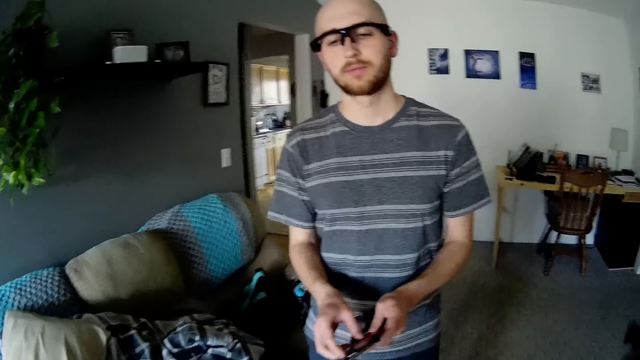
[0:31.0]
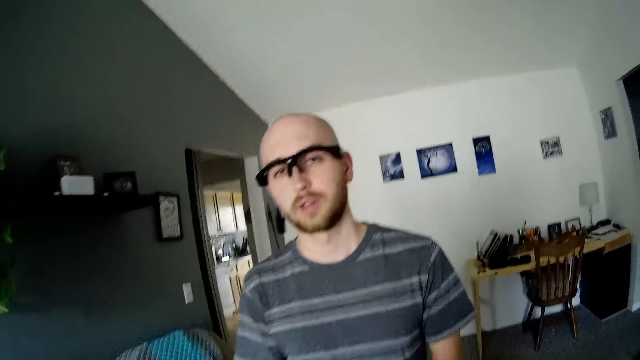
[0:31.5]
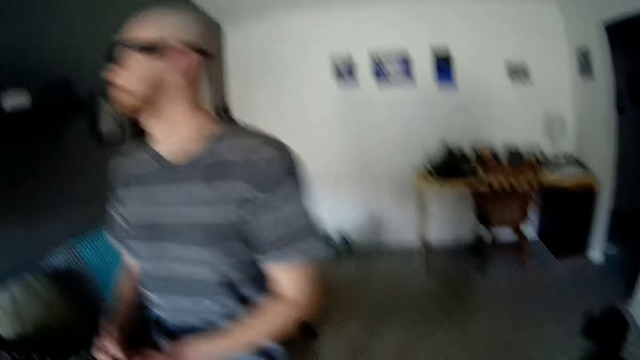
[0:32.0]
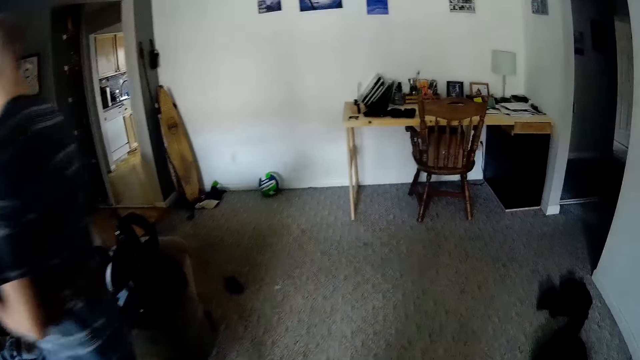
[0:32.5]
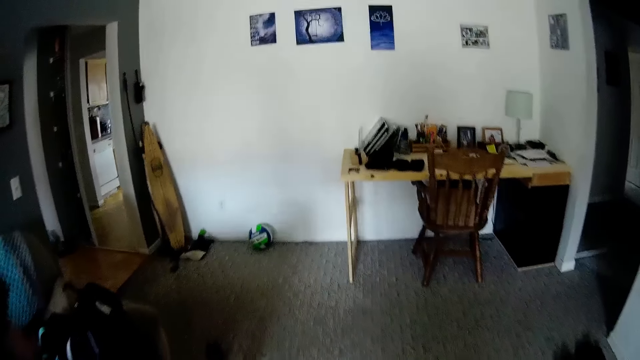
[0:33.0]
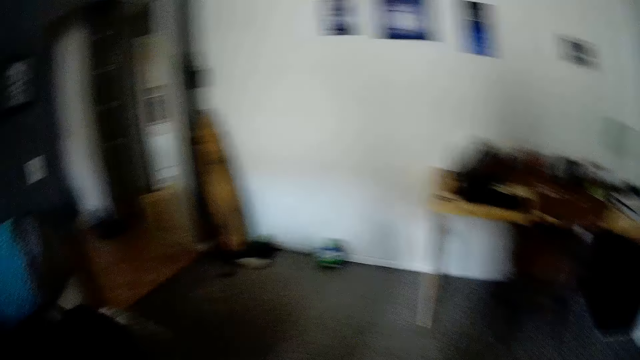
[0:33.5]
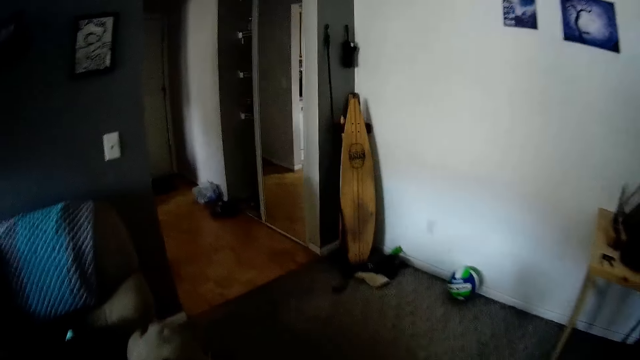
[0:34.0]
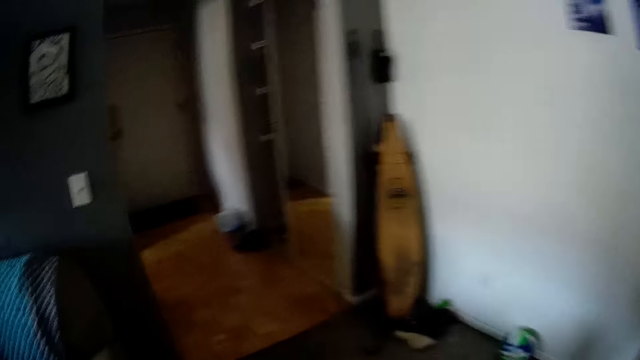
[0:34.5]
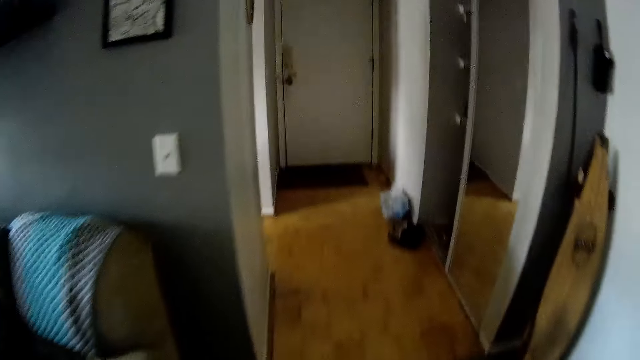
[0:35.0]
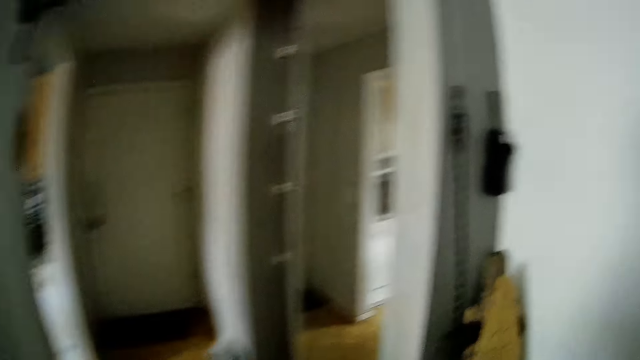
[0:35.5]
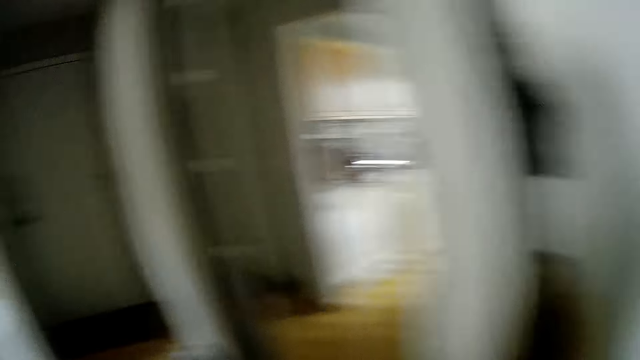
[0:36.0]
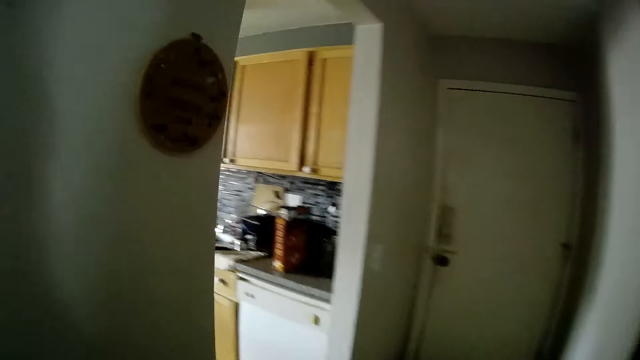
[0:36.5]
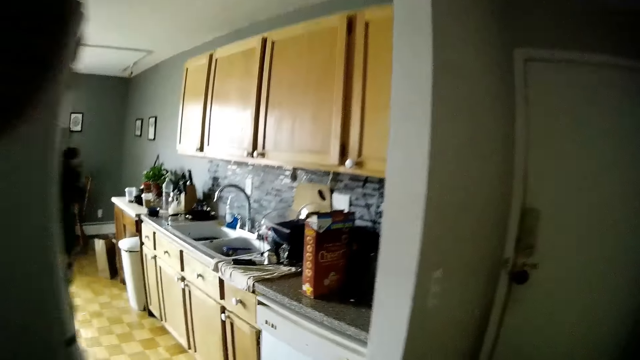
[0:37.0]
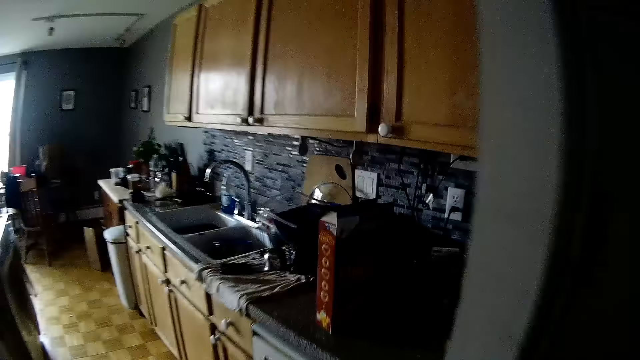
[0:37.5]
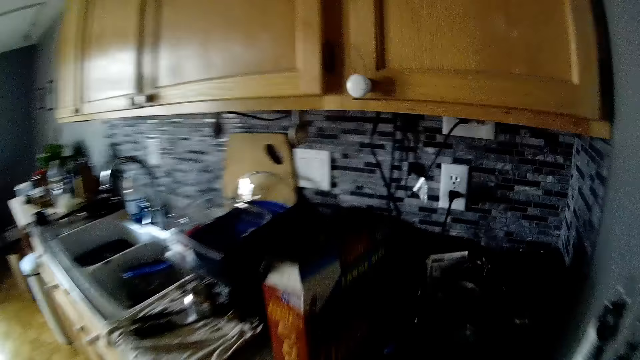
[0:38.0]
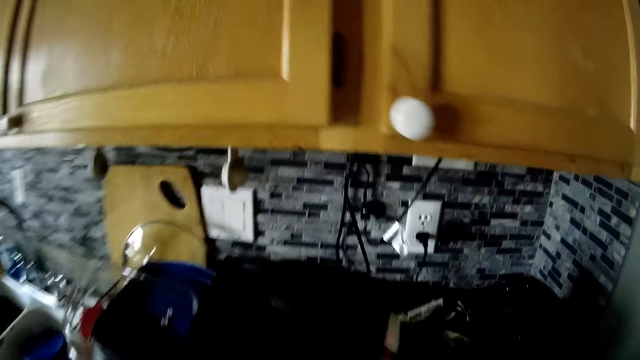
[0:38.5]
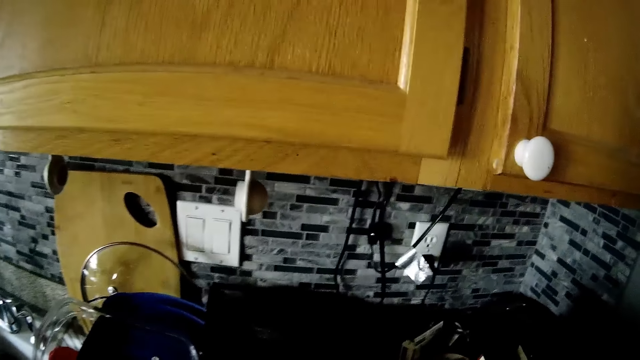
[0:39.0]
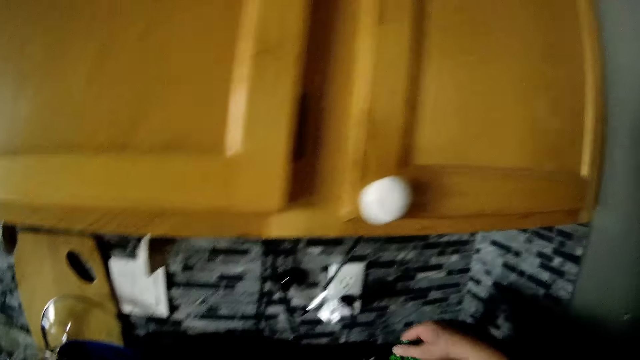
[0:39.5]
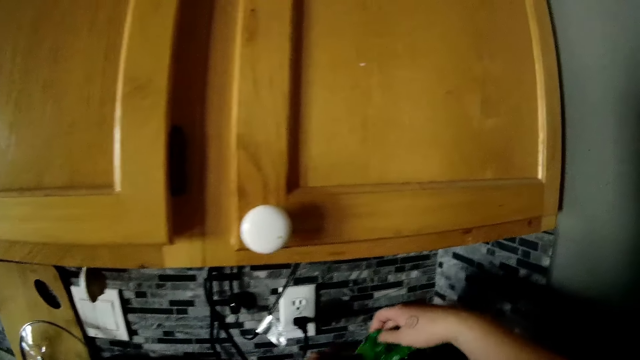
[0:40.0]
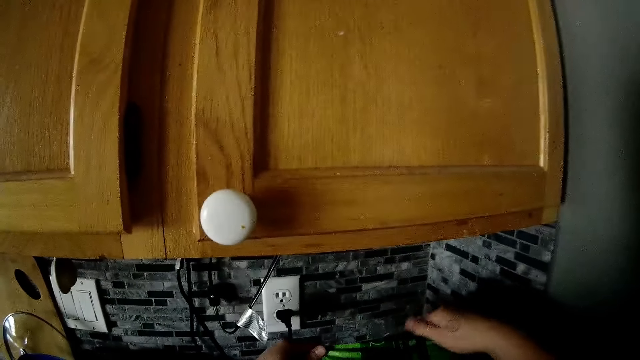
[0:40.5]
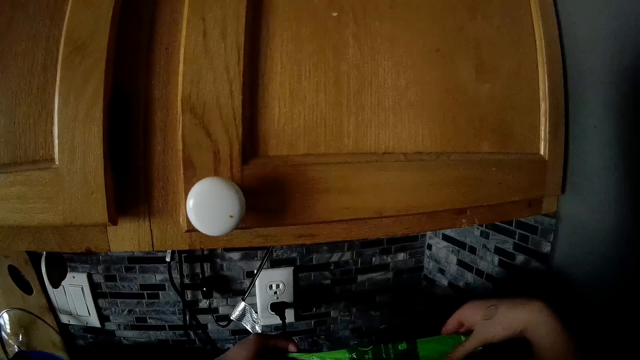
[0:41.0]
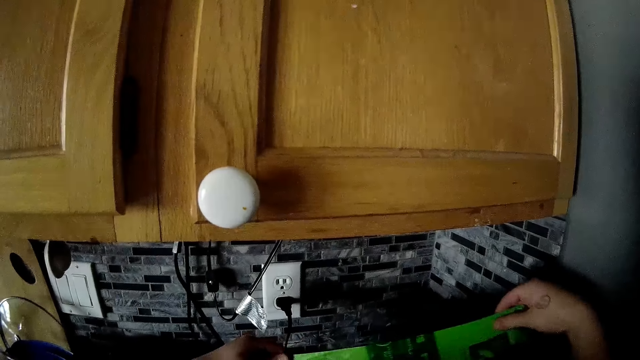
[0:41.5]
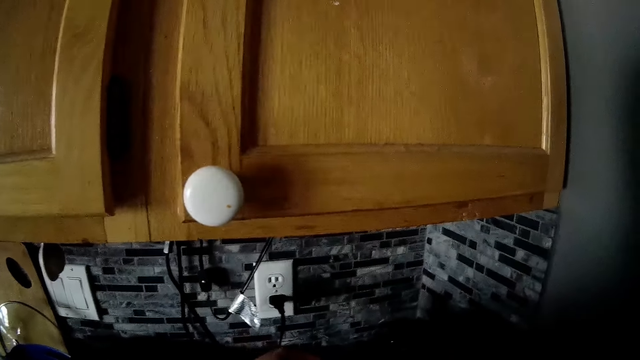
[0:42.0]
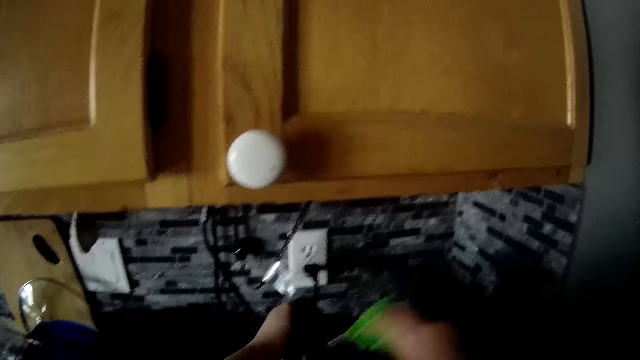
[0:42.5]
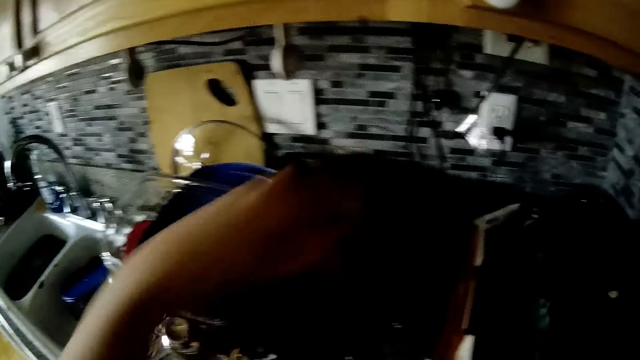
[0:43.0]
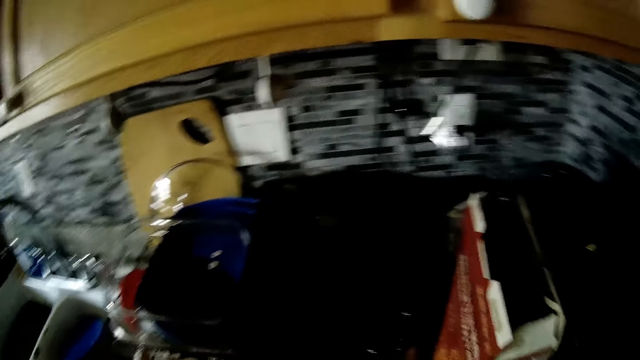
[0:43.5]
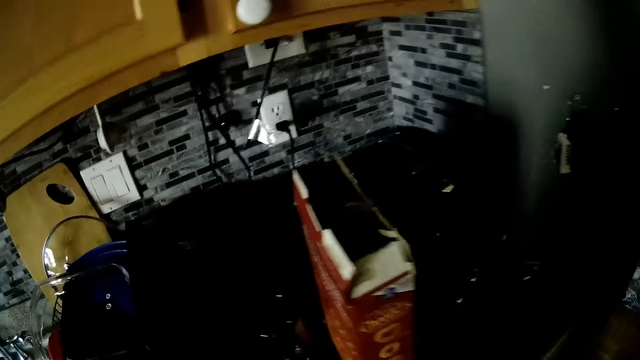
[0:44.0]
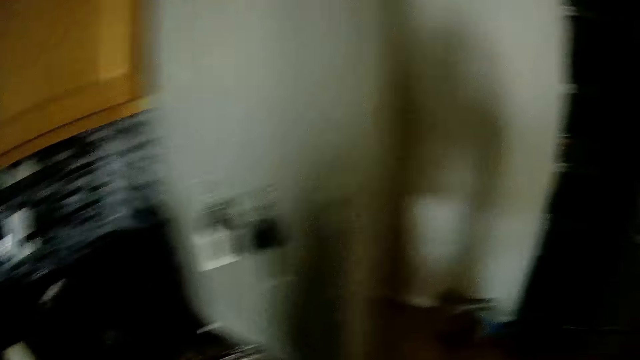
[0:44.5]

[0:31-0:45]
The man holds the wallet with both hands. The camera wearer walks towards the kitchen. She is walking outside the room. She is picking a cereal box. She picks a polythene wrap from a kitchen cabinet with her right hand. She holds the polythene wrap with both hands. She is arranging the papers. She cuts out a part of the polythene wrap with her right hand.

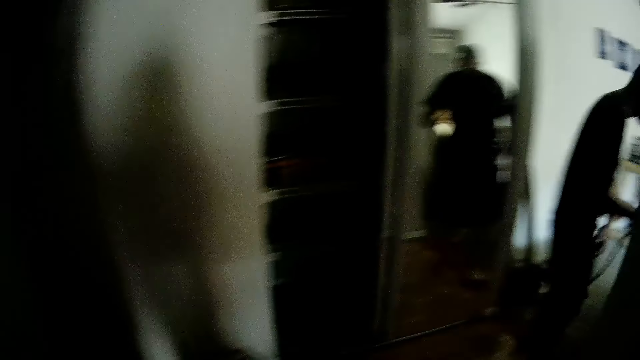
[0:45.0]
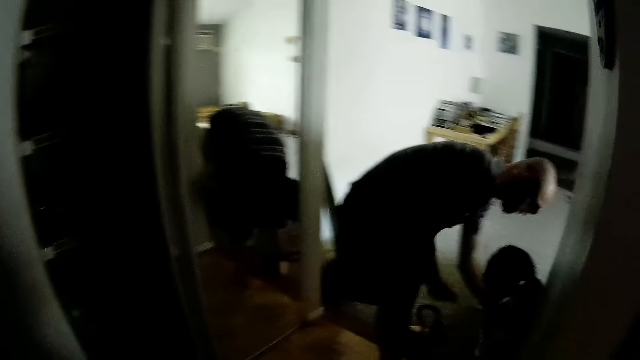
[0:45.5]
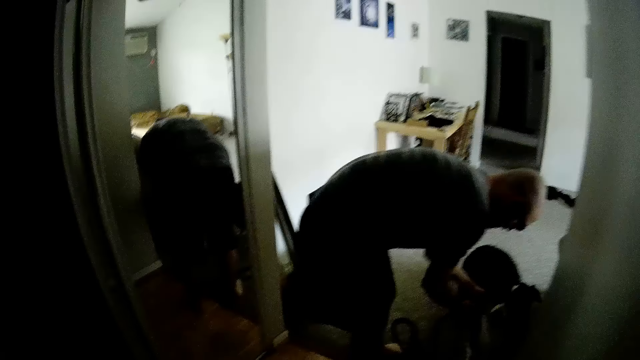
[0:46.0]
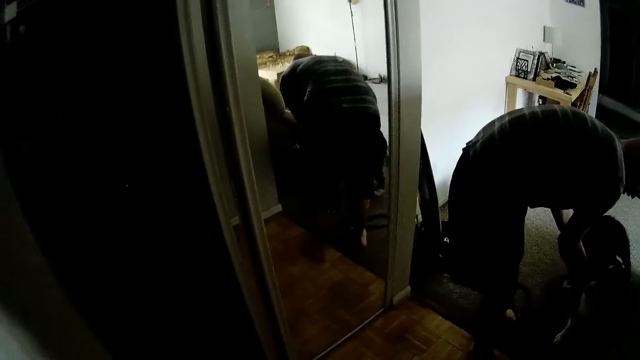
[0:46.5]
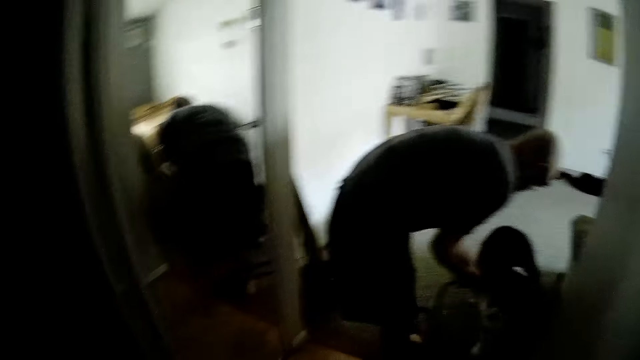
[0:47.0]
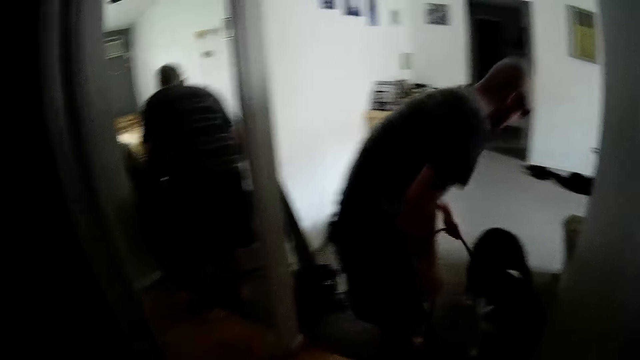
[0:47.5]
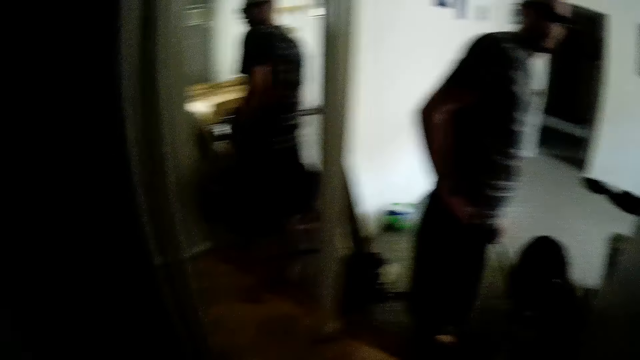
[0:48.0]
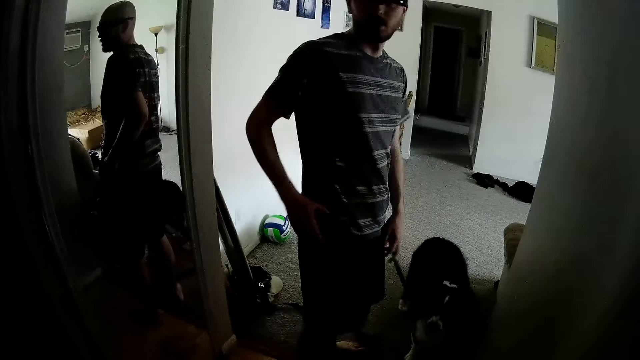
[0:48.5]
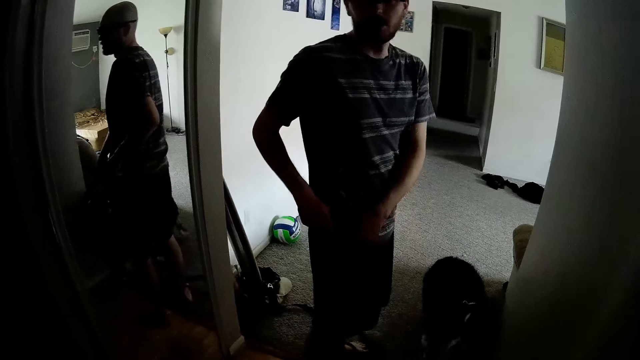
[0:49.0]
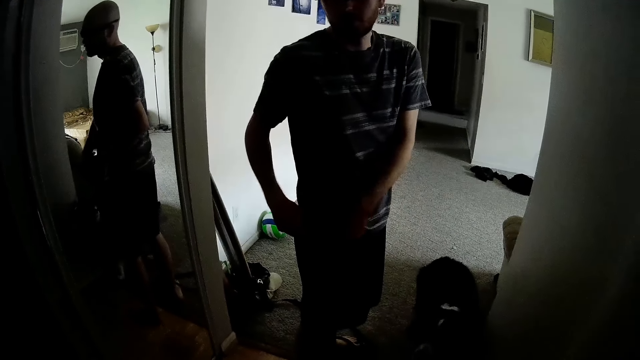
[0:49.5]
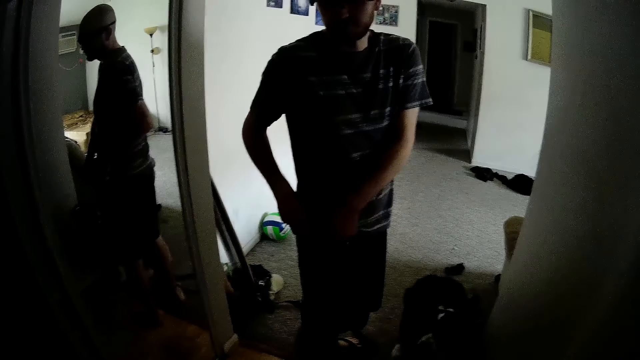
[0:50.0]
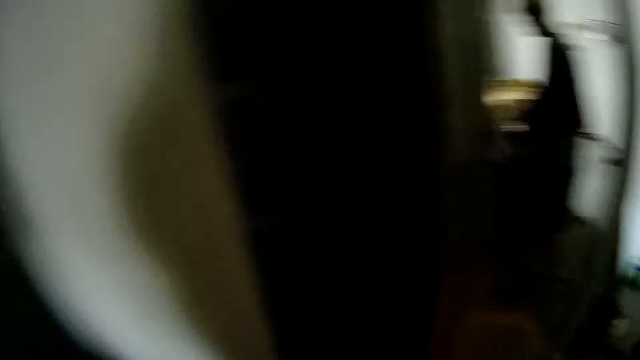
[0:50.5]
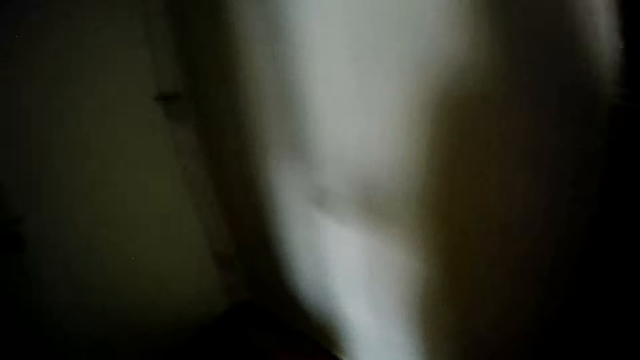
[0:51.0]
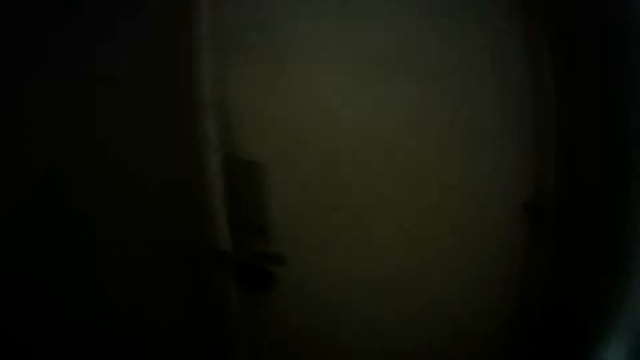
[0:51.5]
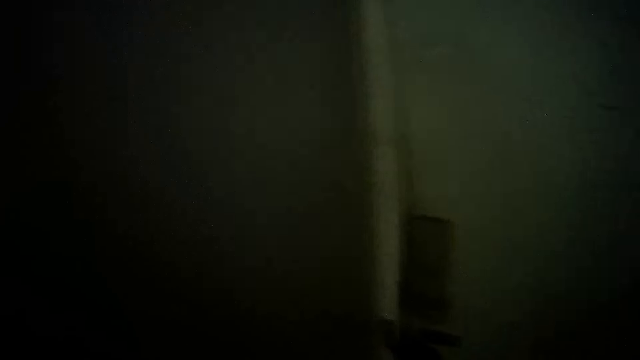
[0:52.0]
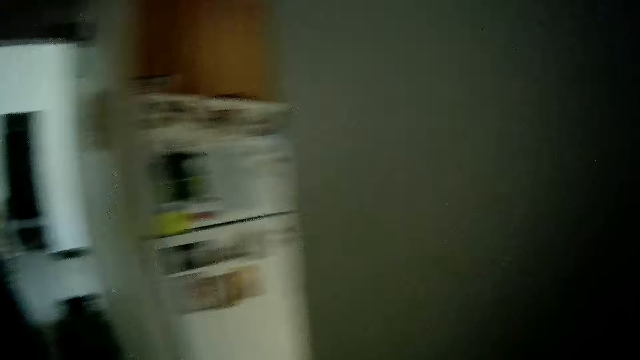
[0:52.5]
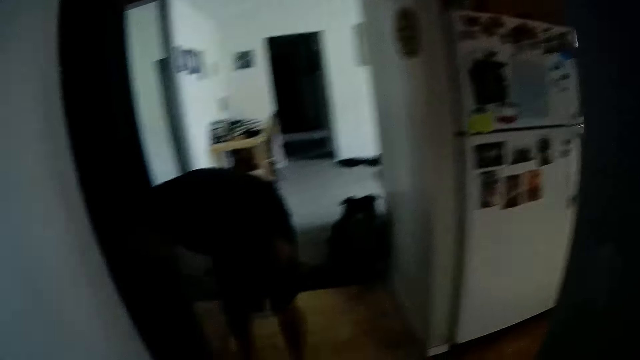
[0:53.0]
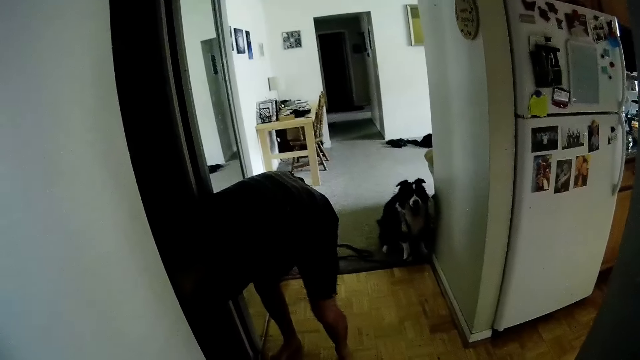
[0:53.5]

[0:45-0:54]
The man fixes a leash on a dog. The man drops the leash on the floor with his left hand. The man is putting a dog tag. The man touches his shorts with both hands.
